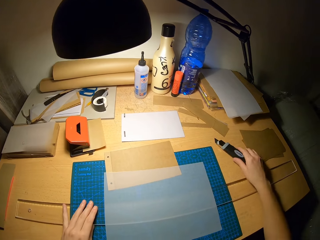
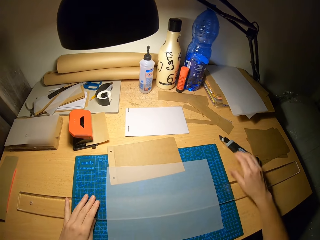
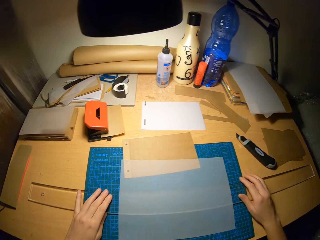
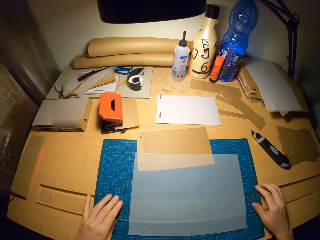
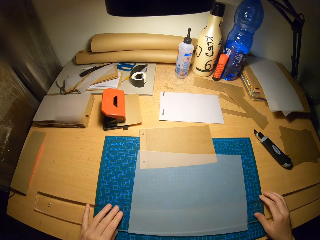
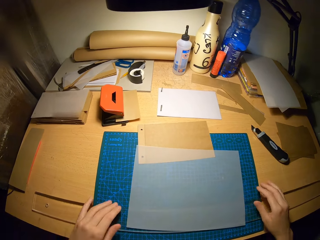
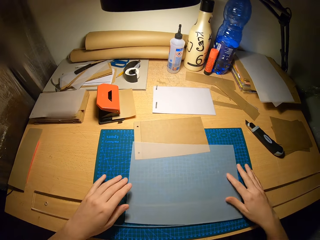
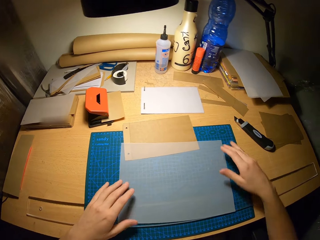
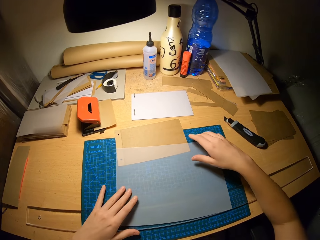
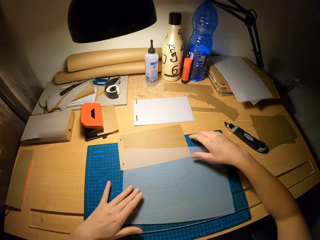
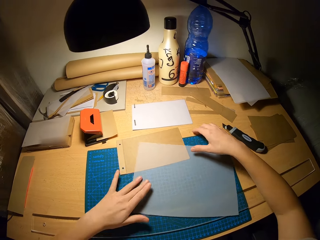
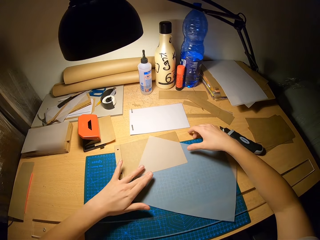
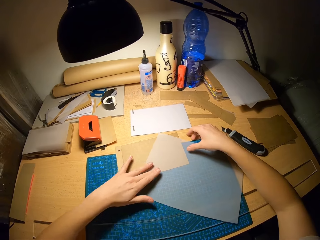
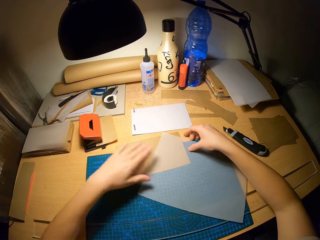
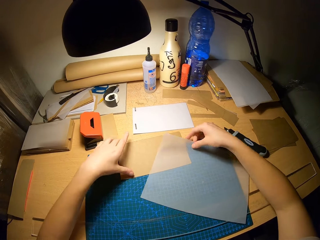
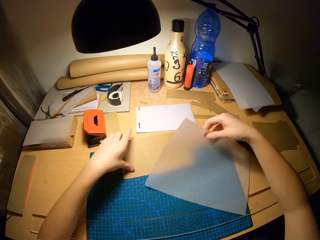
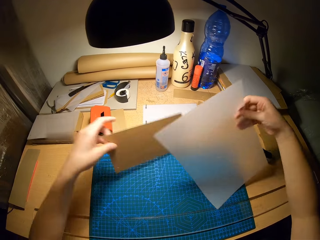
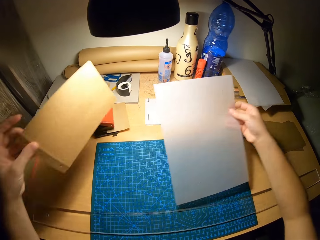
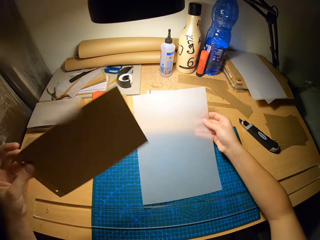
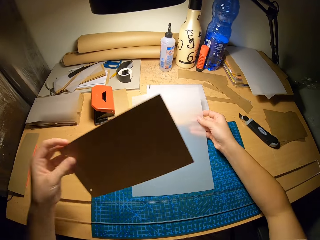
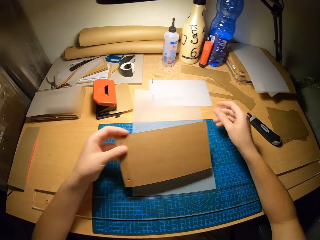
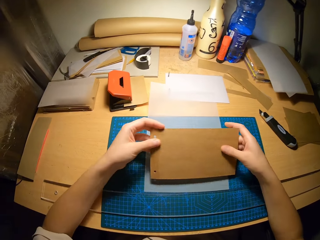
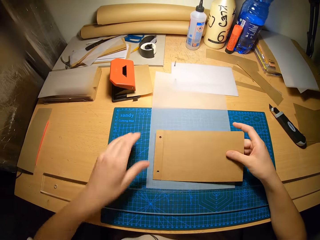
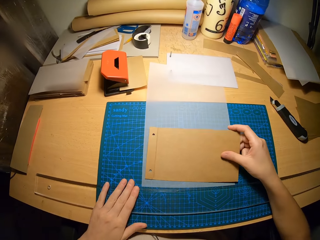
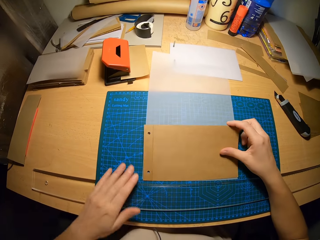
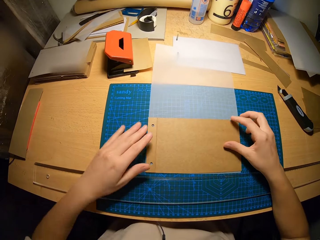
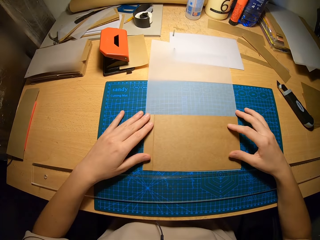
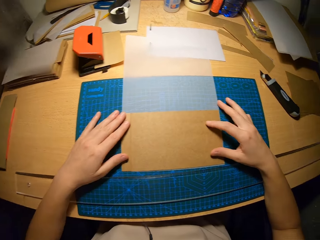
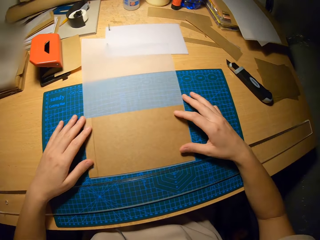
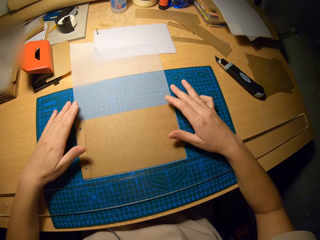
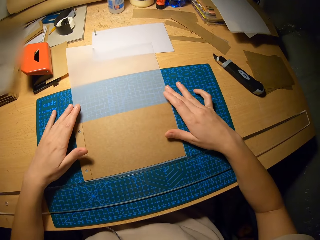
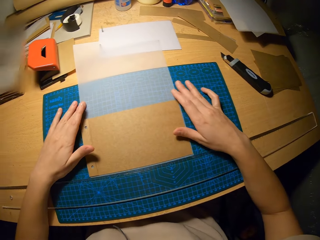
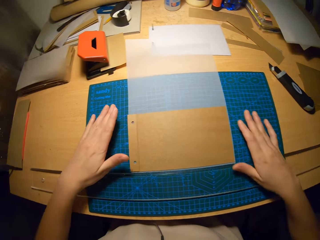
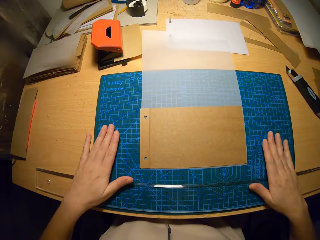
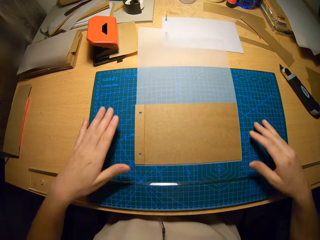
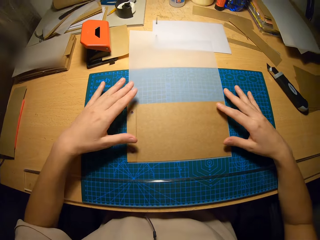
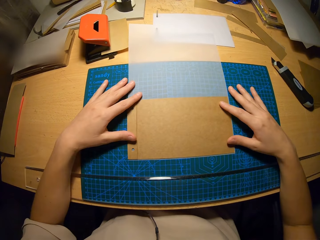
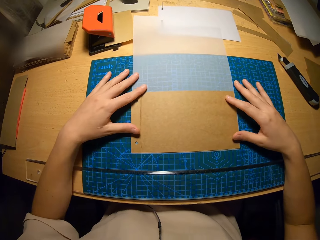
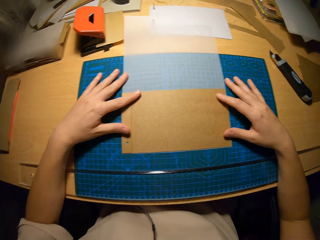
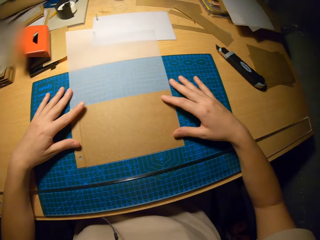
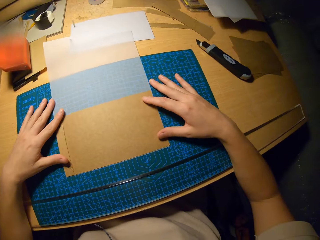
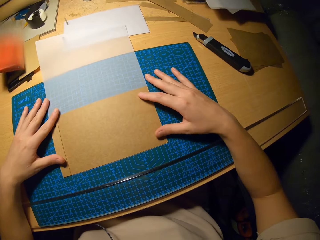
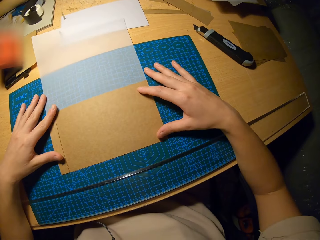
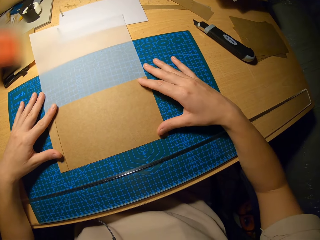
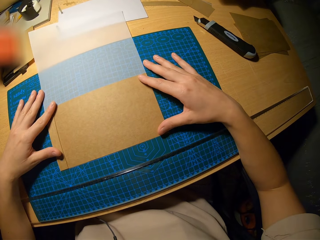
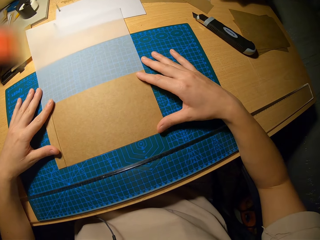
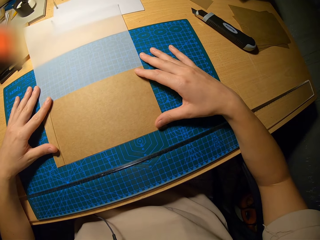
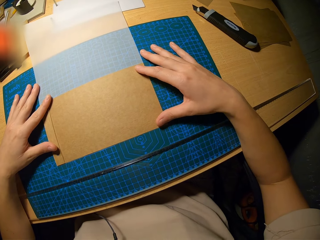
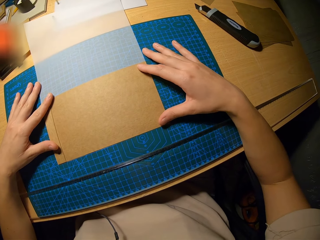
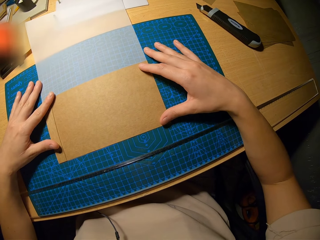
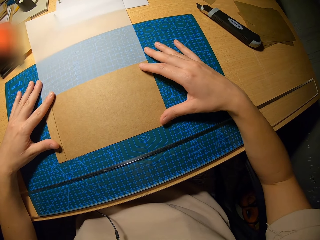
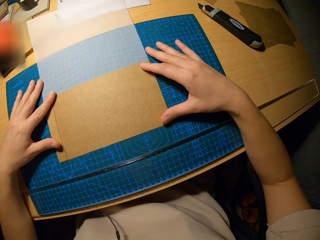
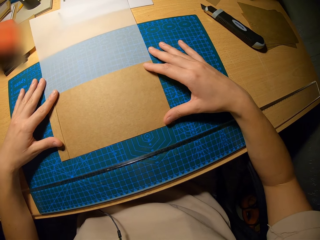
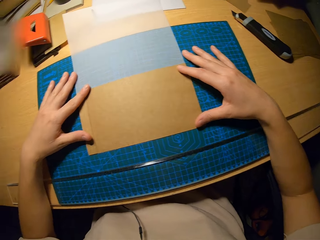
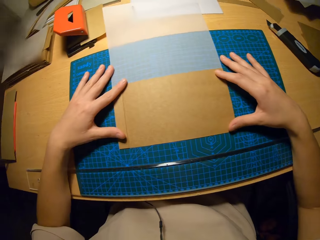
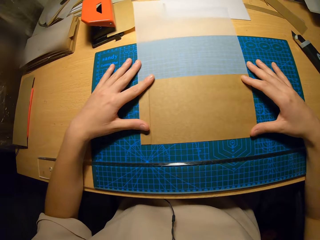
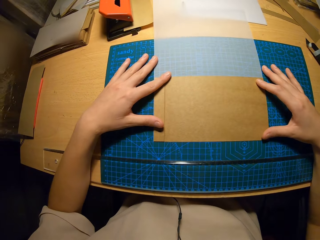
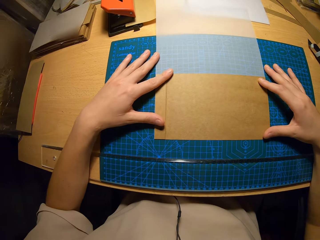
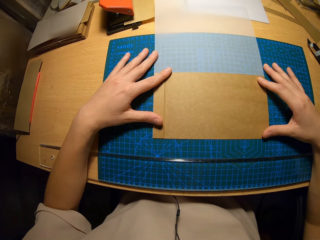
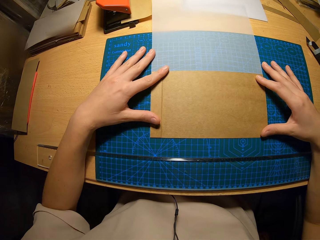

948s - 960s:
The camera wearer moves the box cutter on the table with his right hand. He adjusts the ruler on the table with his hands. He moves the craft papers on the cutting mat. He puts the craft papers together on the cutting mat. He places the second cardboard on the second tracing paper with his hands. He moves the ruler on the cutting mat. He holds the craft papers together on the cutting mat. He stares at the craft papers on the cutting mat.

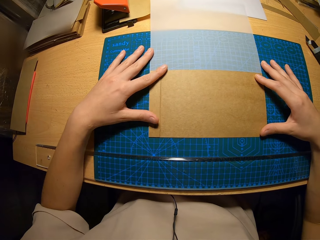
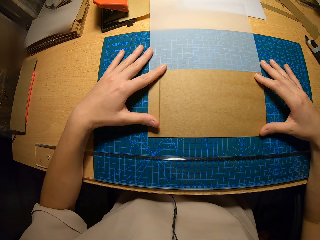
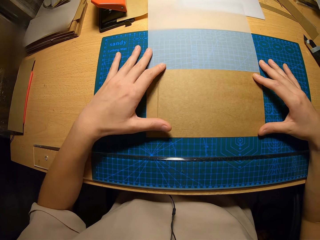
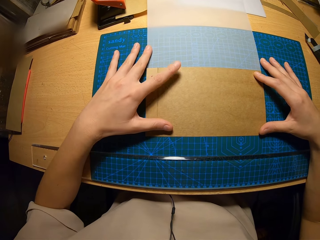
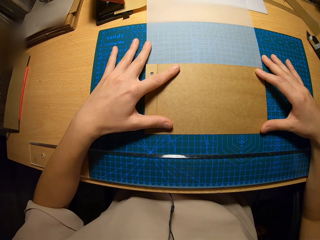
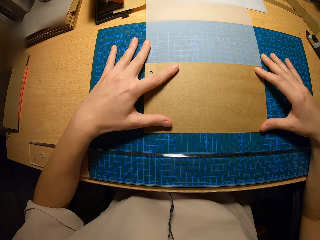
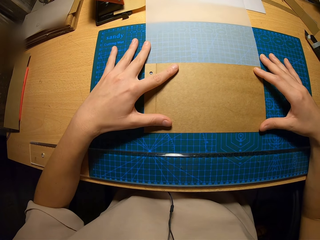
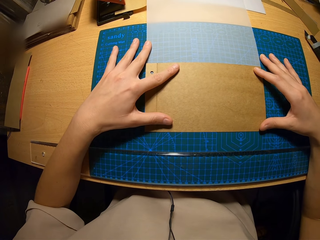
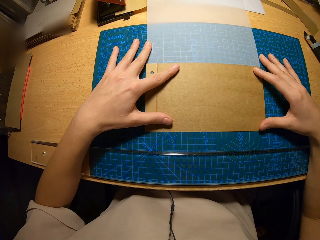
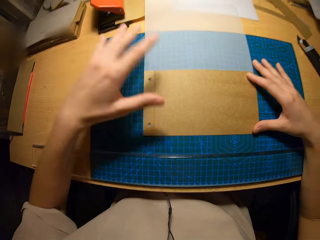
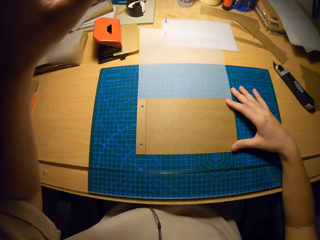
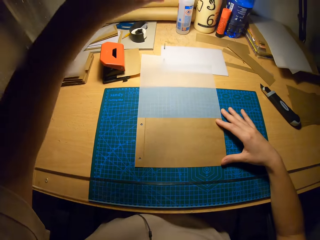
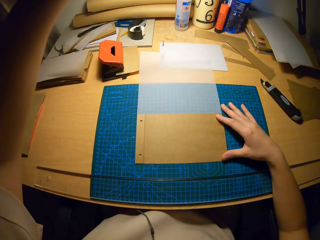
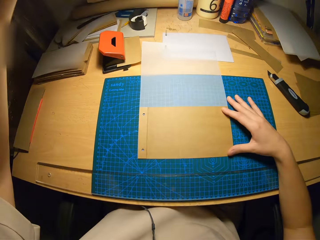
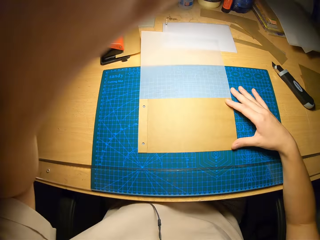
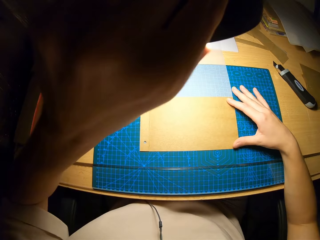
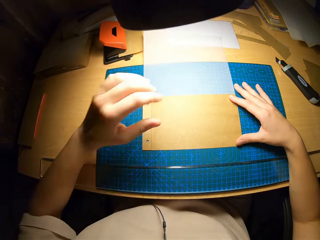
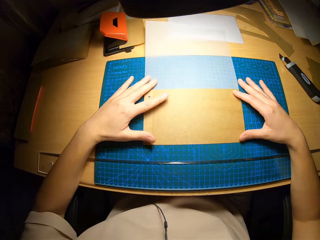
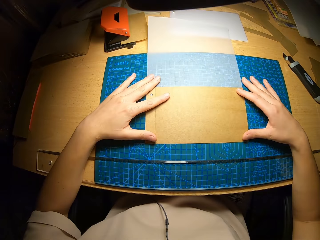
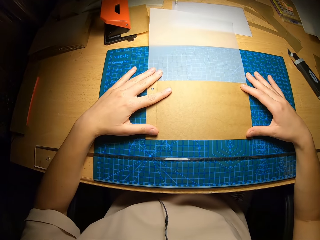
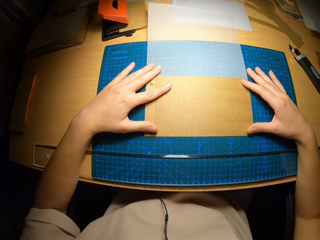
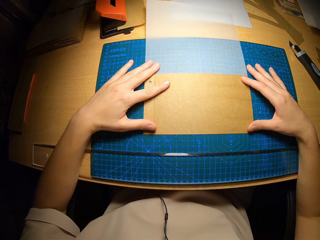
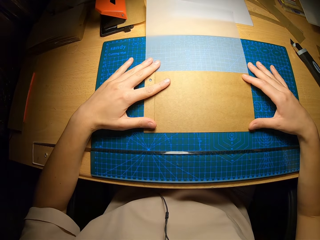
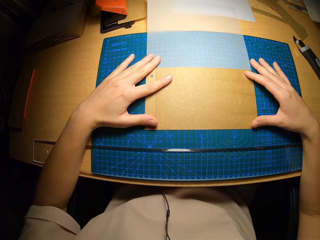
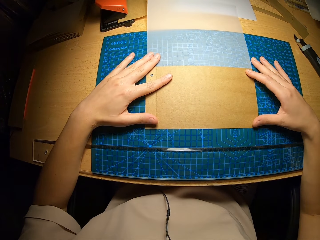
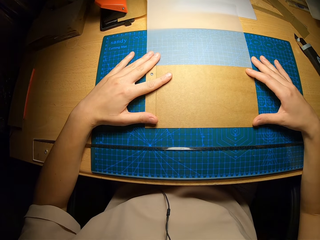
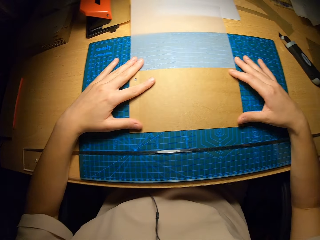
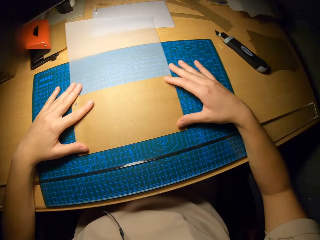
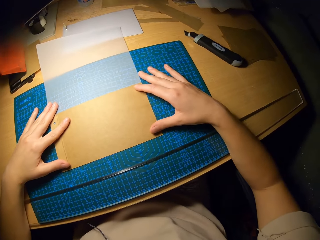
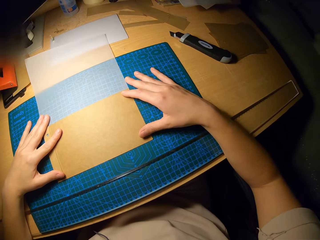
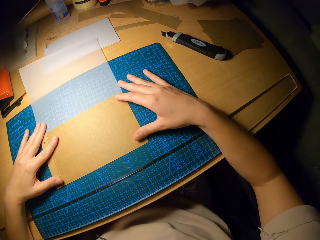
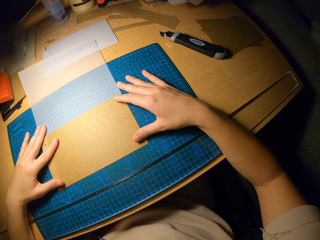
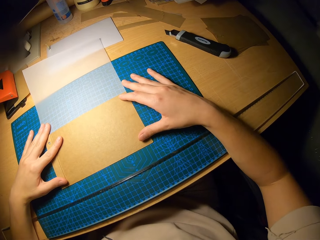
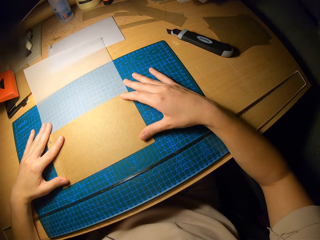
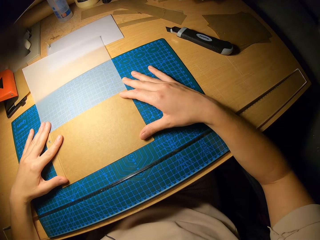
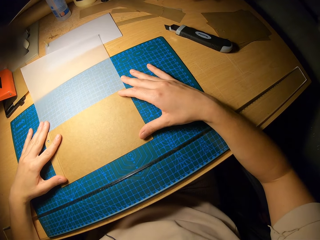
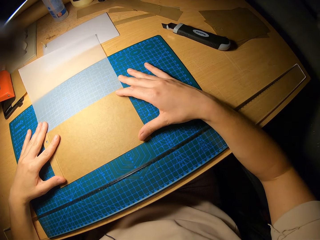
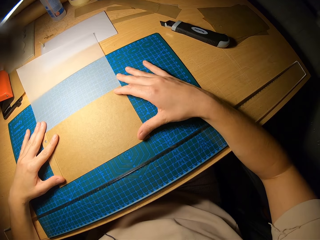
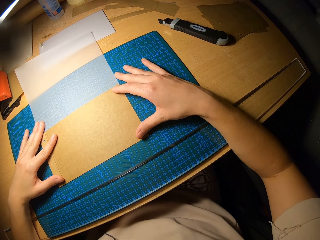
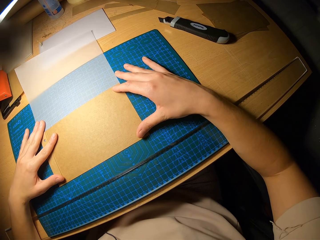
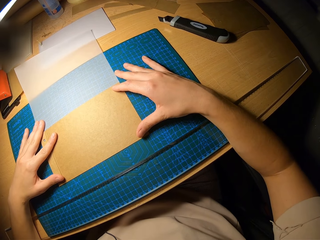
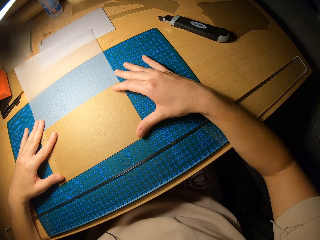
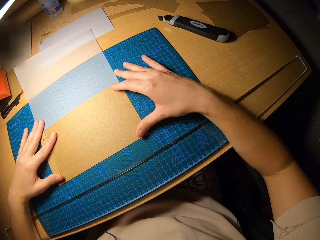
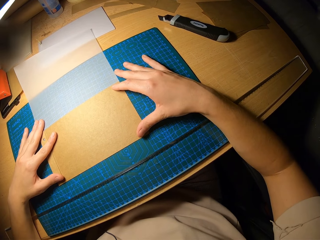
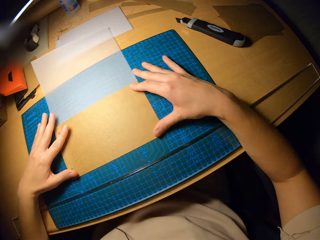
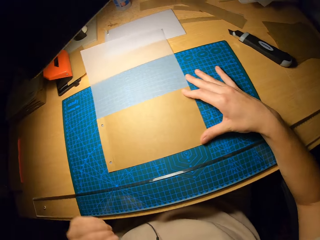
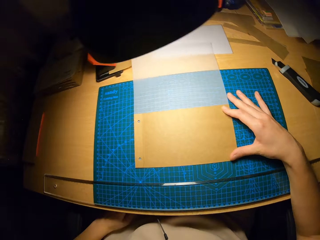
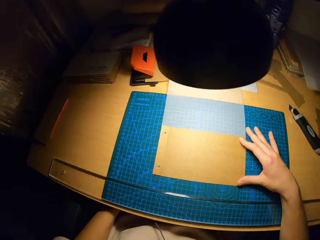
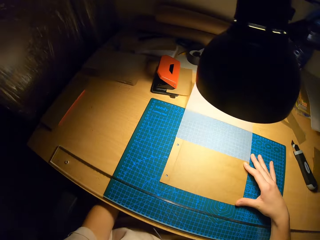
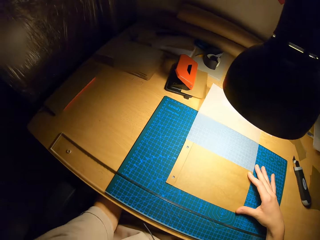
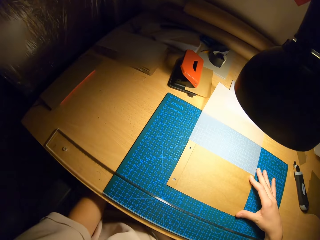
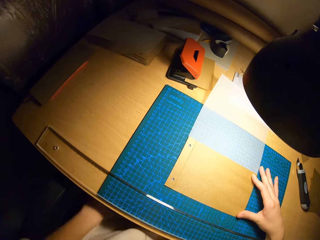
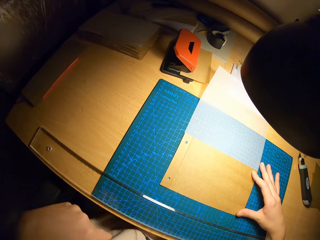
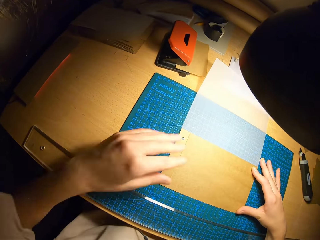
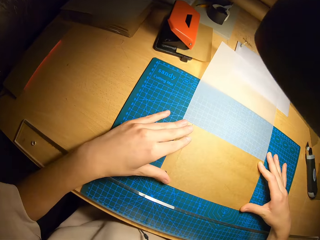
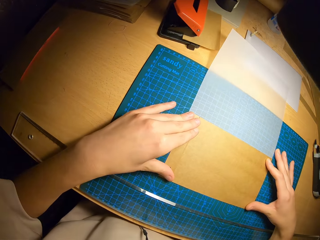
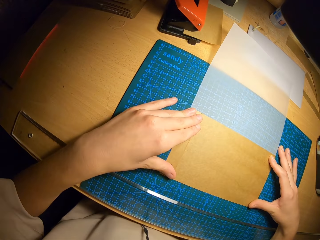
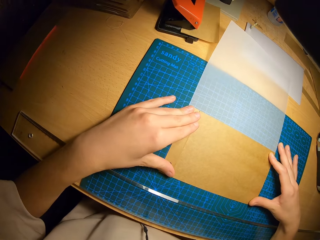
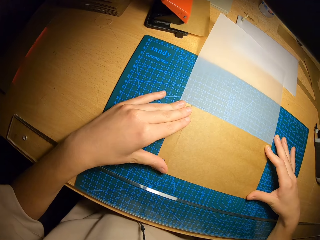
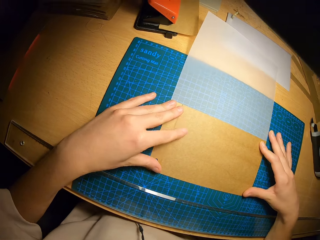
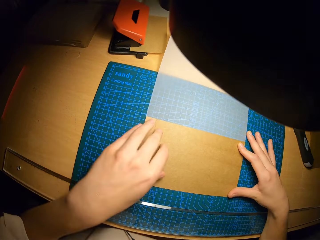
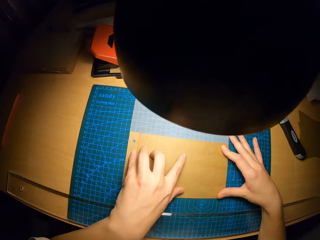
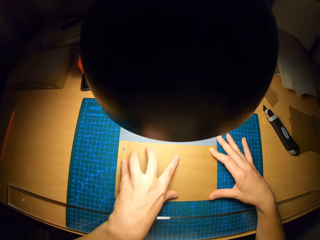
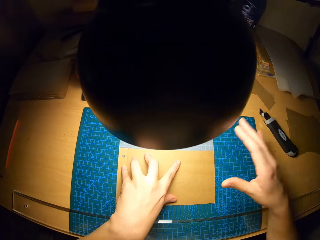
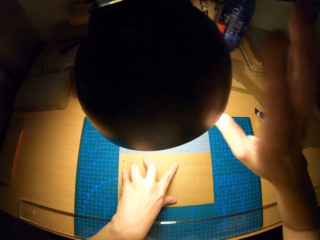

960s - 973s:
The camera wearer adjusts a lamp on the table closer with his left hand. He holds the craft papers with both hands. He stares at the craft papers on the cutting mat. He puts the left hand under the table. He holds the craft papers with both hands. He stares at the craft papers on the cutting mat.
